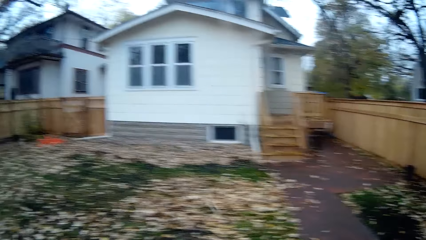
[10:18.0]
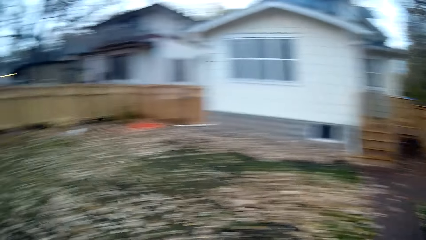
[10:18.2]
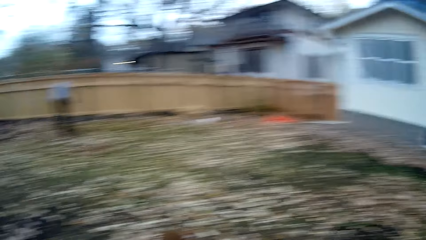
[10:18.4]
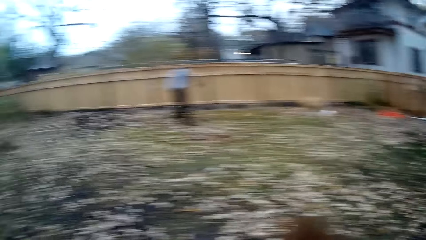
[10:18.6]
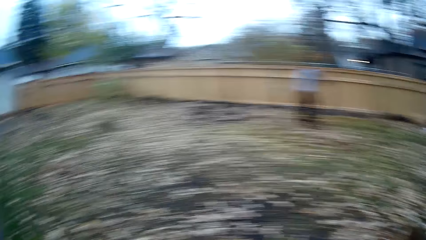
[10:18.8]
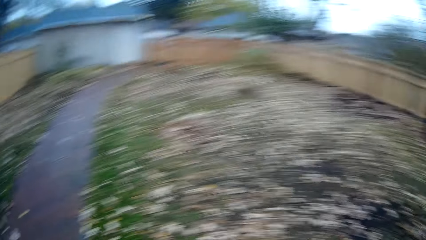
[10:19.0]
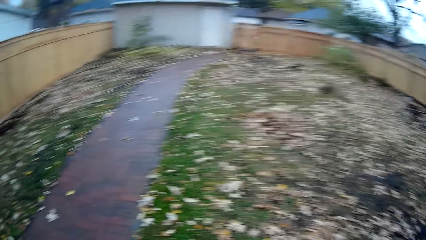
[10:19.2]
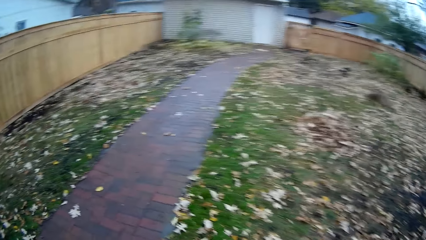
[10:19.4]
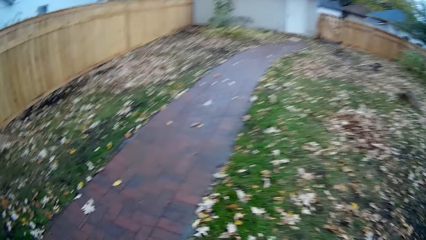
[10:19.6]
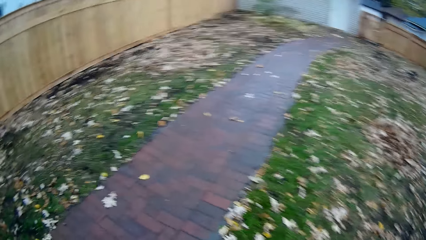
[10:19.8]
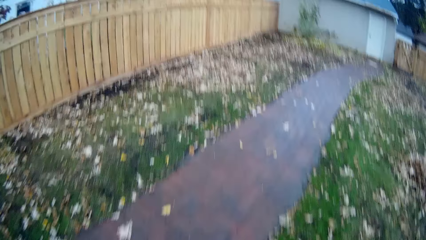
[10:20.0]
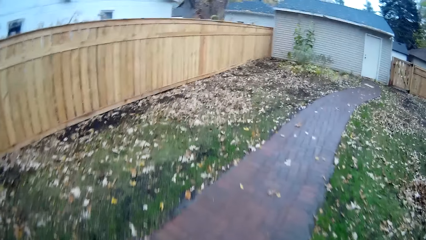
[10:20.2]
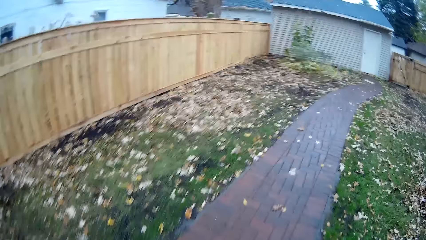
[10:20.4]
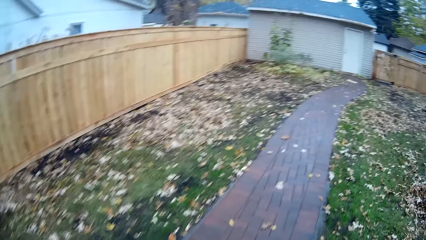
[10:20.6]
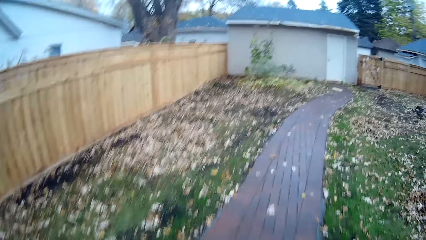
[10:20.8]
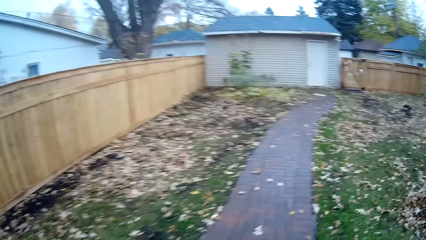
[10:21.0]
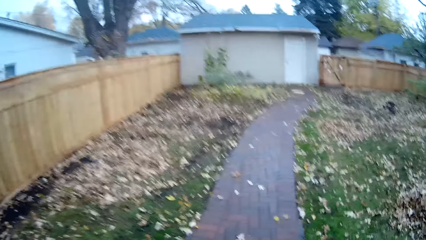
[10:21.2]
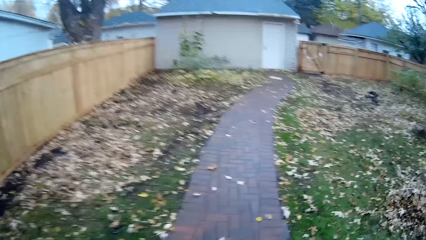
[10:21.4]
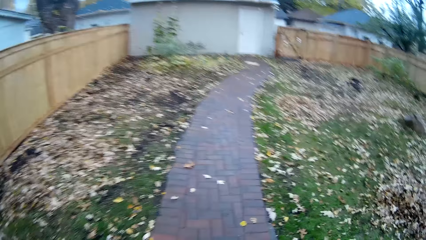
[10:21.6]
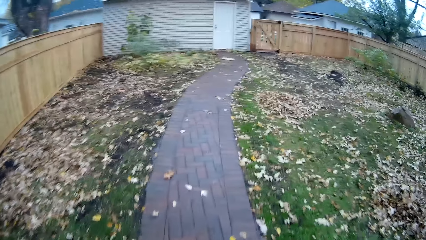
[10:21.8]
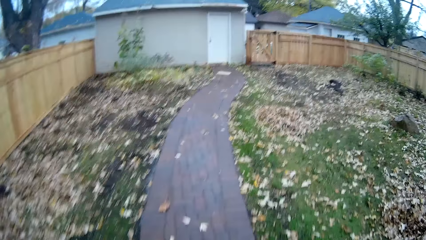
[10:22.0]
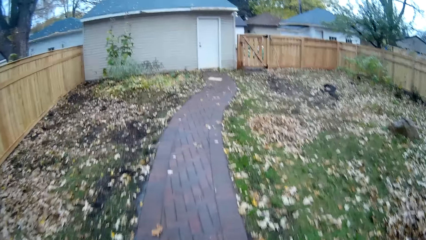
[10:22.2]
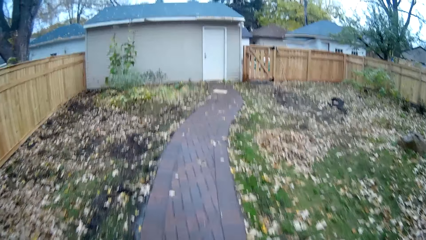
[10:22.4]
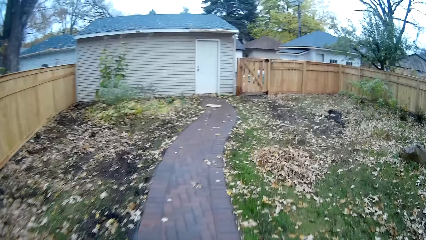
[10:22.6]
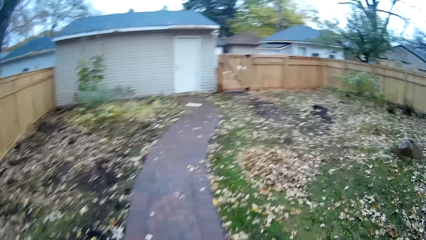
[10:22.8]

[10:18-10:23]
The camera wearer looks around. They walk.

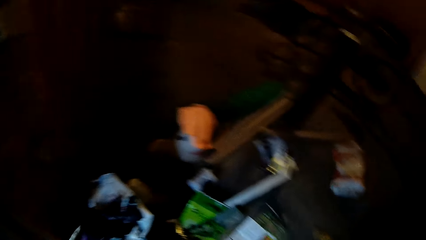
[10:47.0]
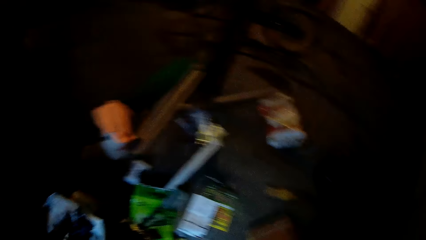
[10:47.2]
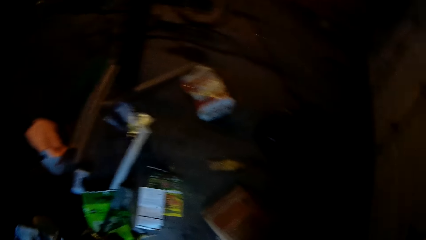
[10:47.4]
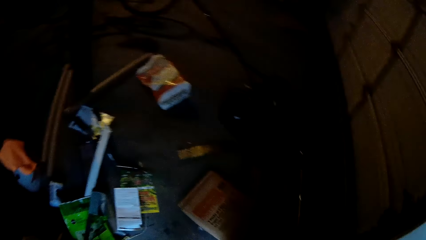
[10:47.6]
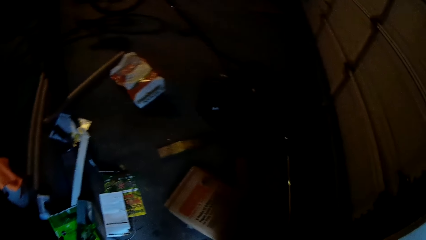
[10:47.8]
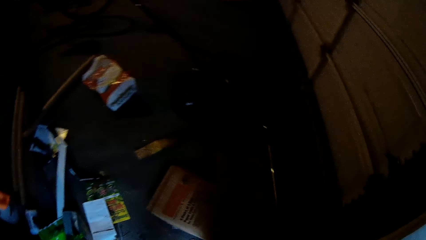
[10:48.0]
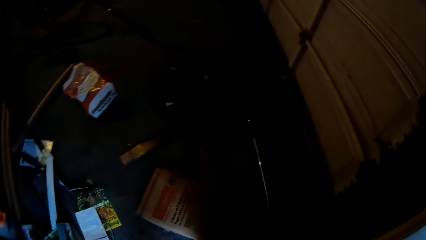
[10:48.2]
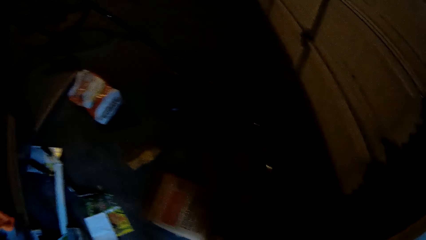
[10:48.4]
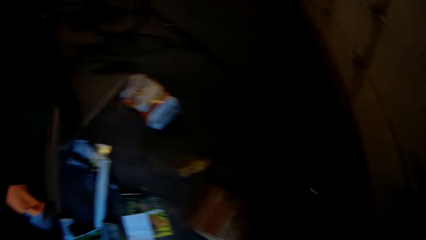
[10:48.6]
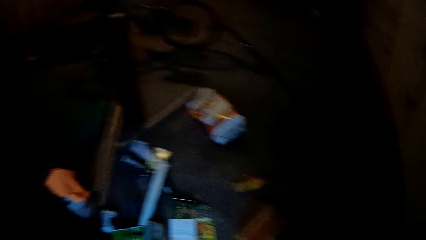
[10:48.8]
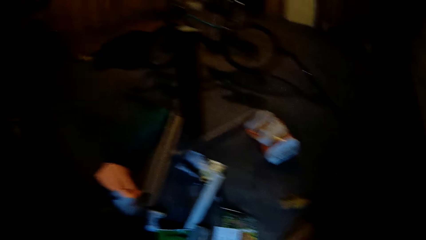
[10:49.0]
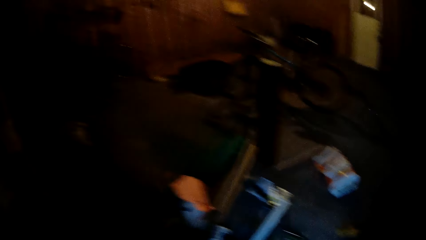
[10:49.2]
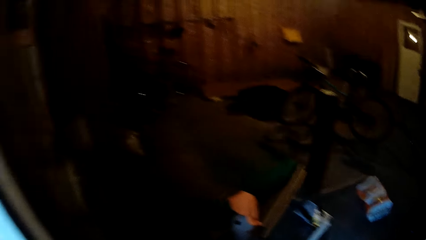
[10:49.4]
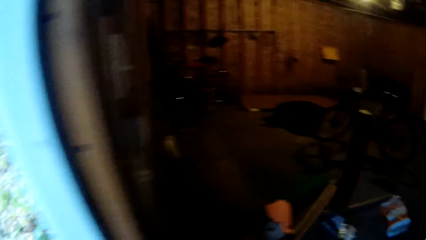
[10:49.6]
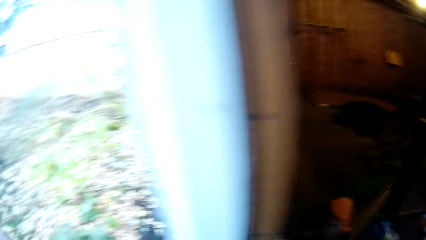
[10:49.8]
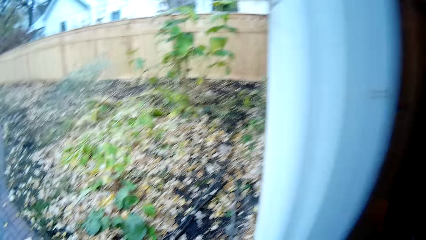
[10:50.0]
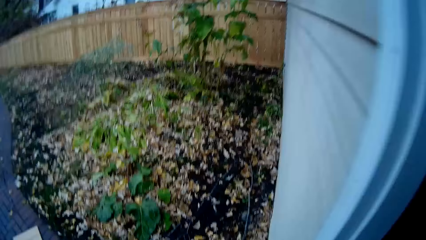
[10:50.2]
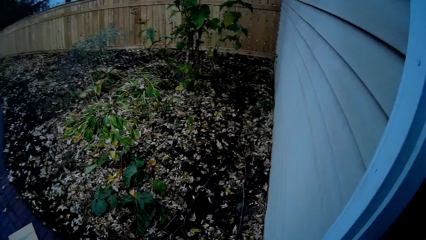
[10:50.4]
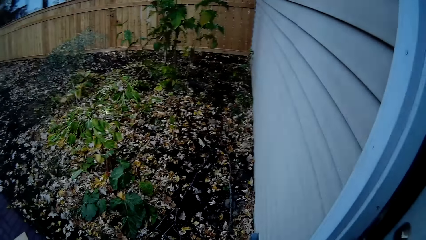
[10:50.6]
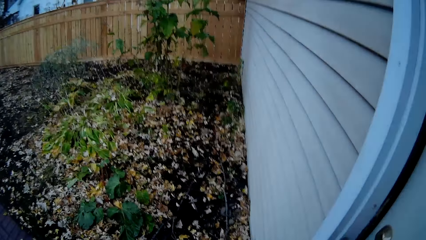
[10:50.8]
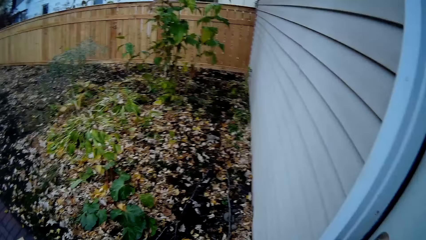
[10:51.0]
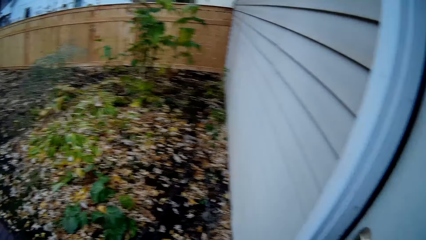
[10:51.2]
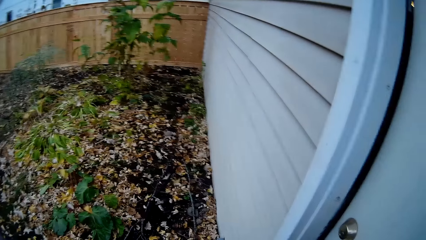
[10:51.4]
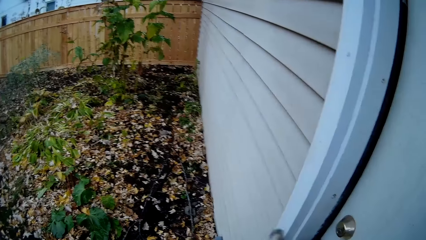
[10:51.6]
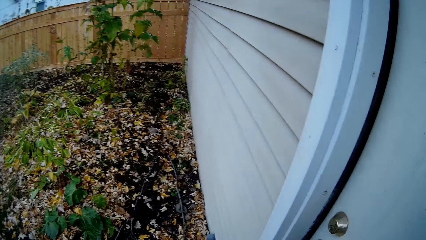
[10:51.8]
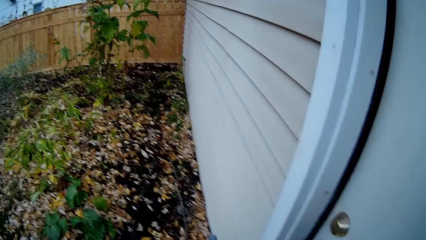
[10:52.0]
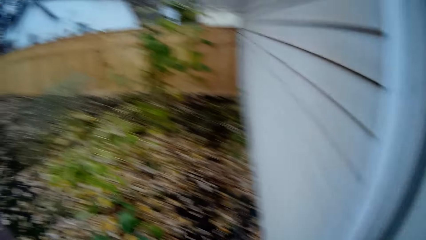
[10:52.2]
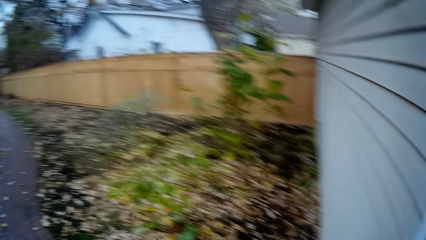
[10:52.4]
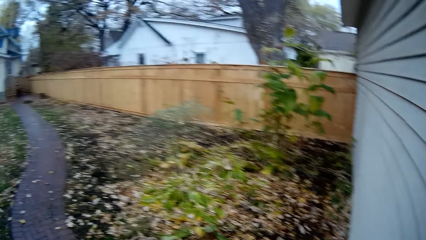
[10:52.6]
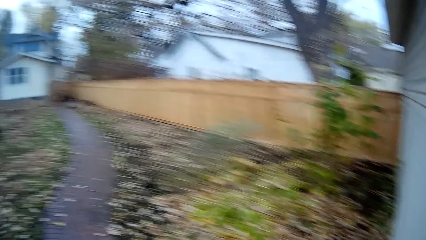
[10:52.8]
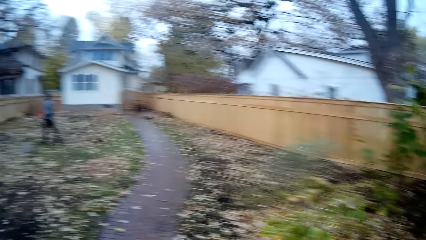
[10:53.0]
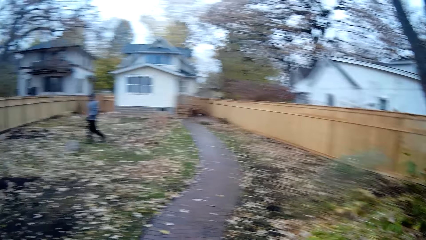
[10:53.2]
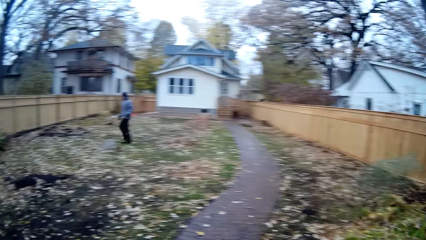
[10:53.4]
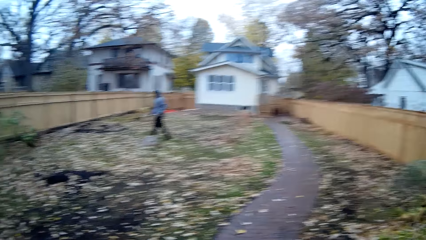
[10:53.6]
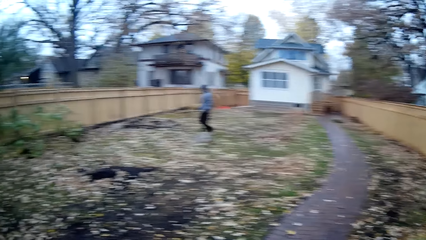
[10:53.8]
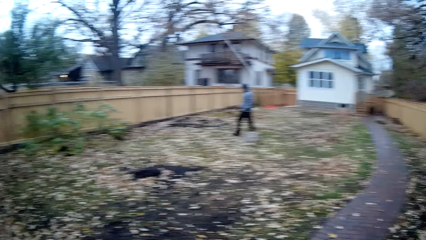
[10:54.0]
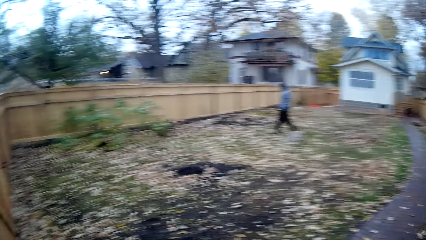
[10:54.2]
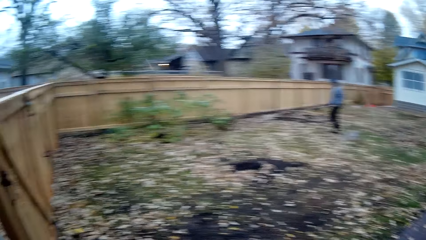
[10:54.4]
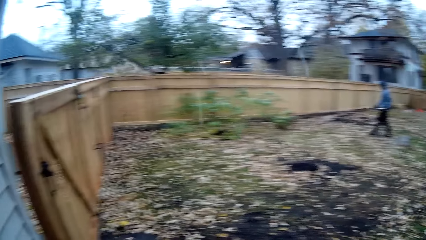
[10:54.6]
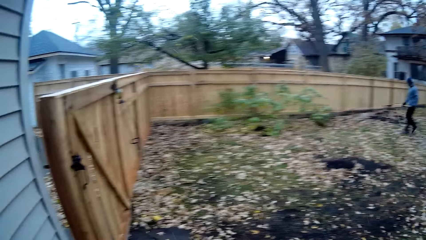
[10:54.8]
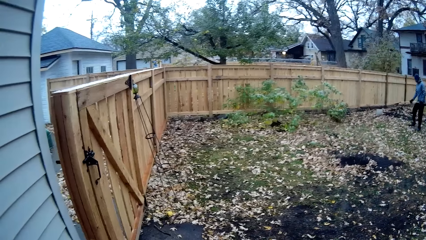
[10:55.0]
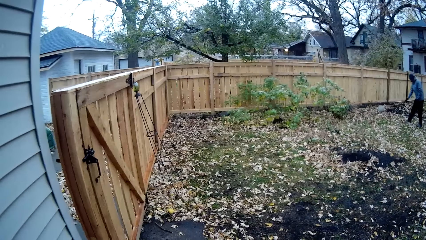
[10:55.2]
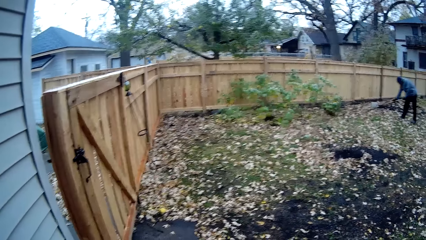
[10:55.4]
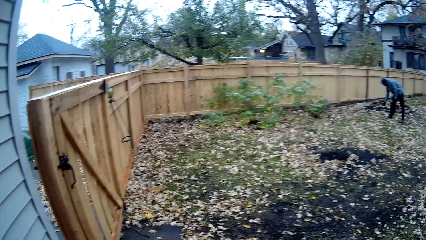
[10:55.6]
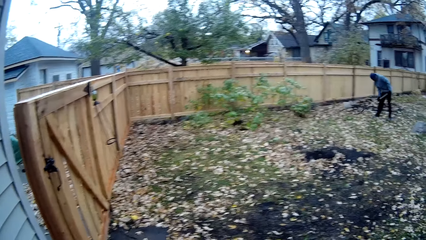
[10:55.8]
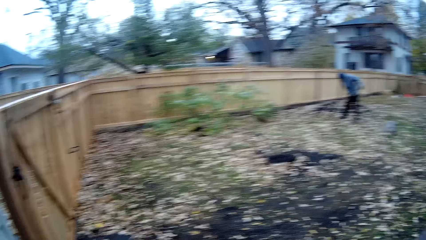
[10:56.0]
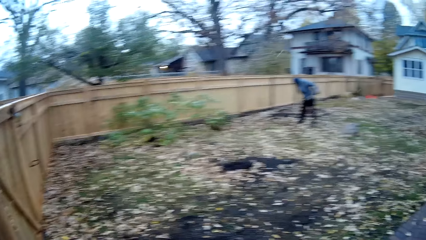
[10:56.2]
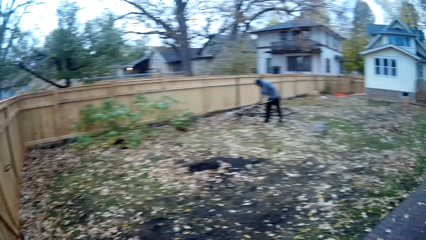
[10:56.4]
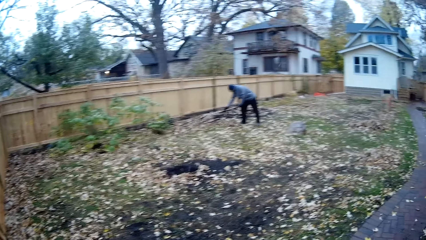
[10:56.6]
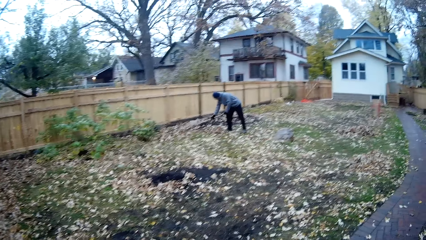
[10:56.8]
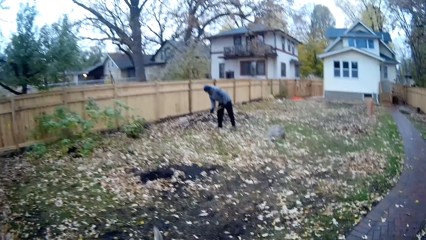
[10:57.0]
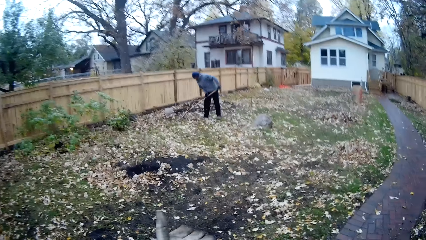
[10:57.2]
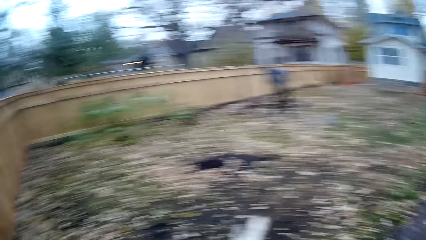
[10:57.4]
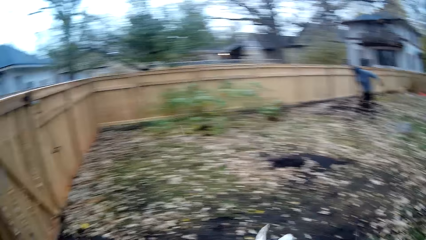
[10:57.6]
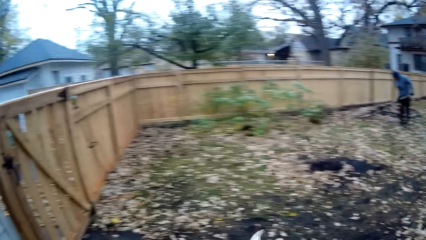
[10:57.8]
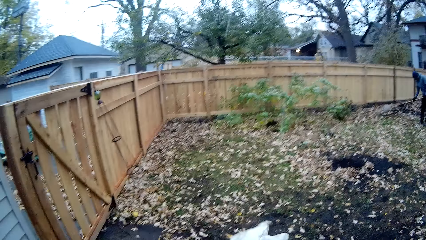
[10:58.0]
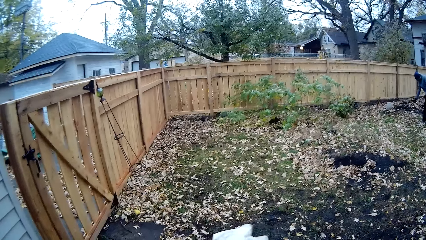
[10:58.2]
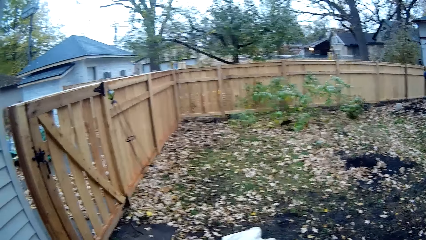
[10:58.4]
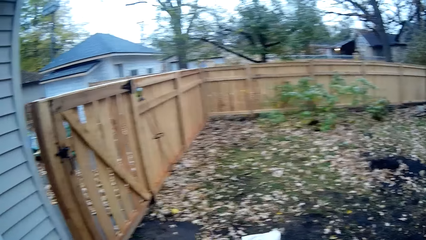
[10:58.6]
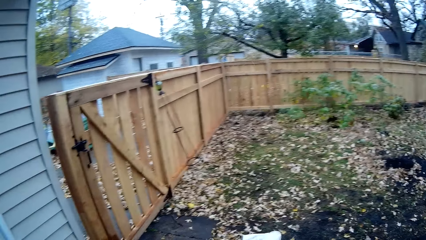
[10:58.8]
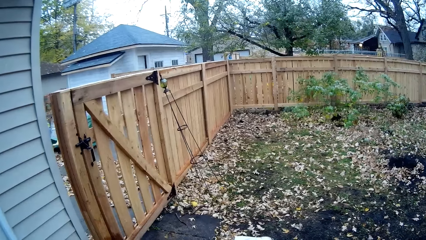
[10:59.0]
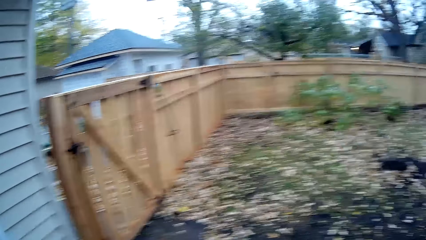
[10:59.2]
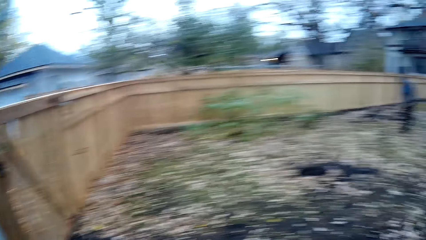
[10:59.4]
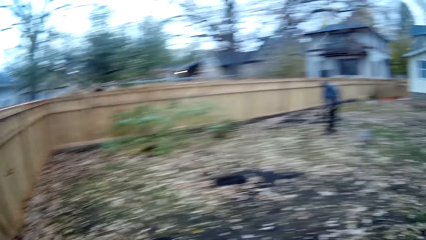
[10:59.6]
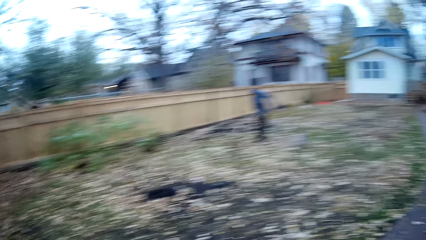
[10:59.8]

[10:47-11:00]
The camera wearer looks around. They close the door. They move out. The man gathers the flowers on the floor with the rake.
